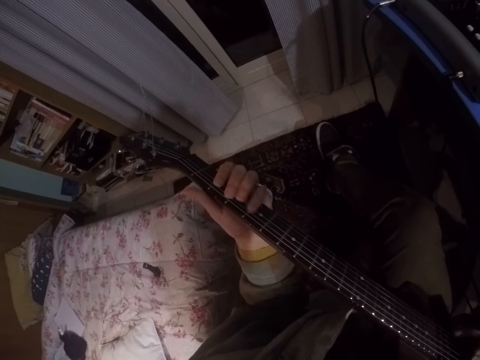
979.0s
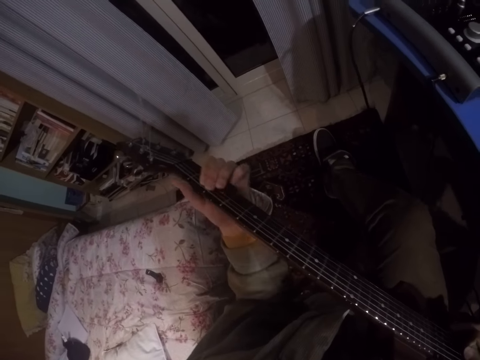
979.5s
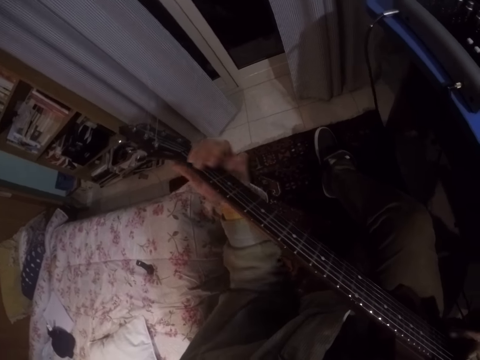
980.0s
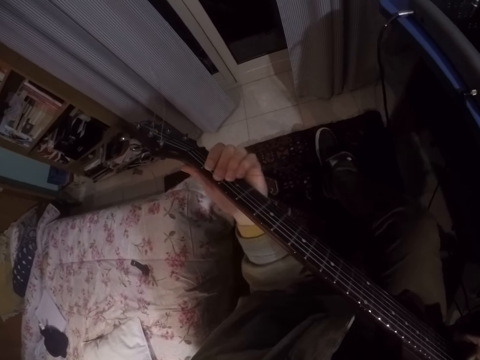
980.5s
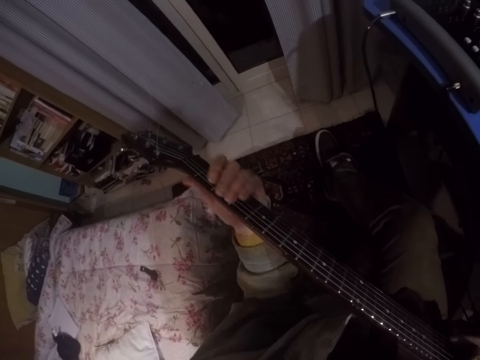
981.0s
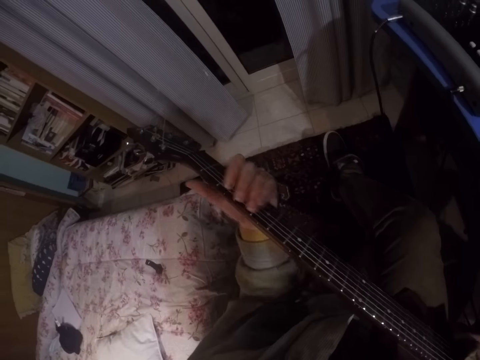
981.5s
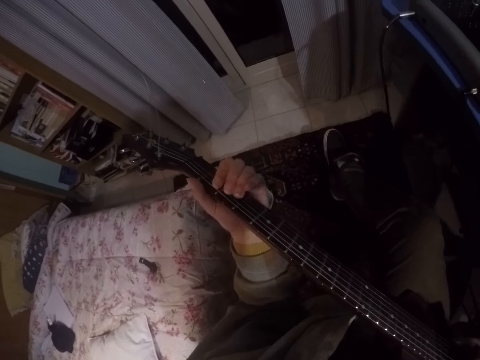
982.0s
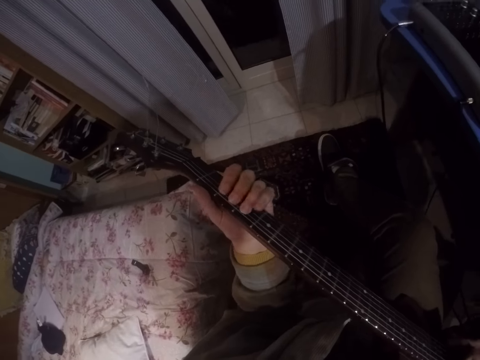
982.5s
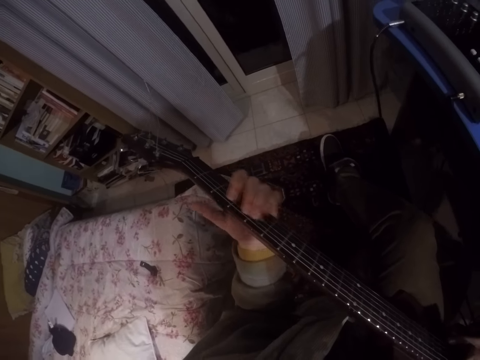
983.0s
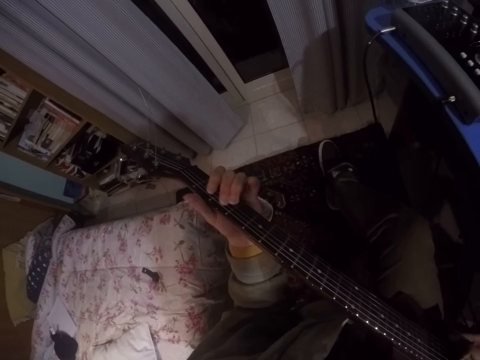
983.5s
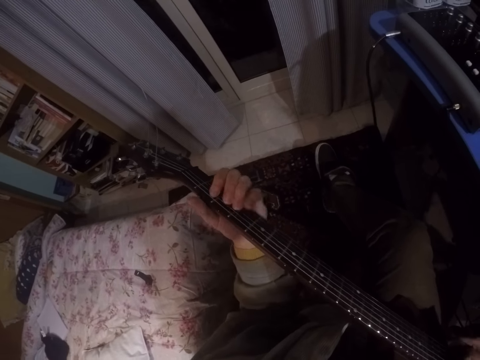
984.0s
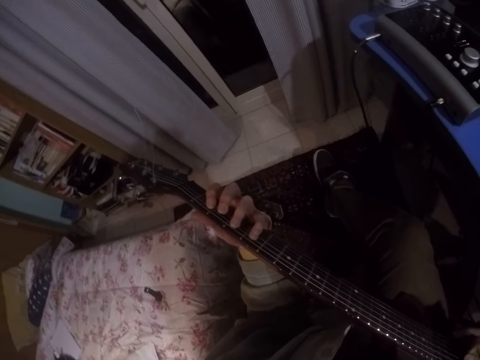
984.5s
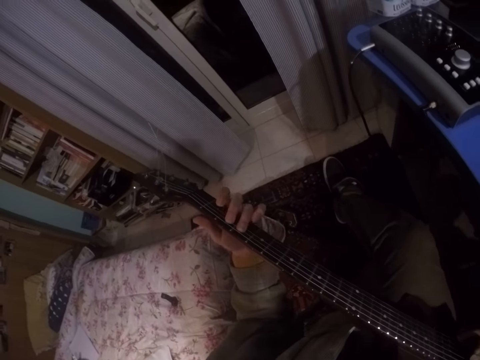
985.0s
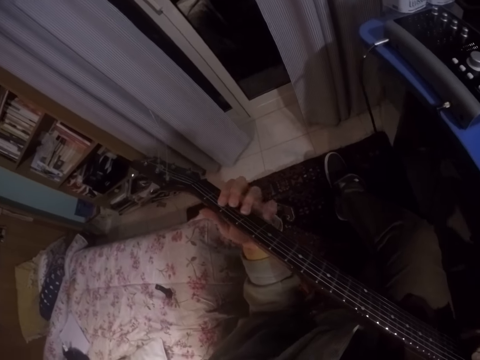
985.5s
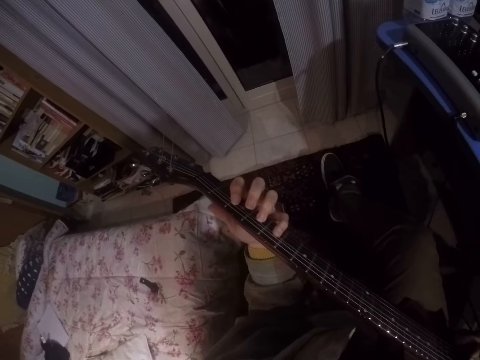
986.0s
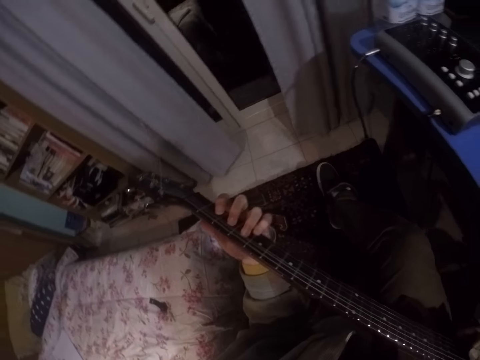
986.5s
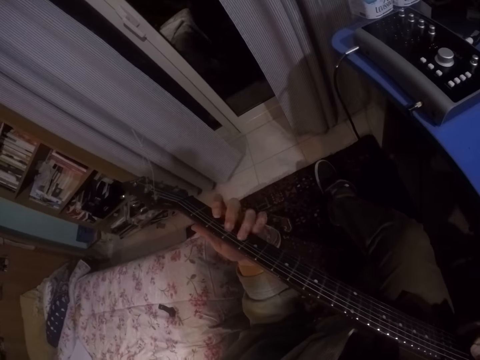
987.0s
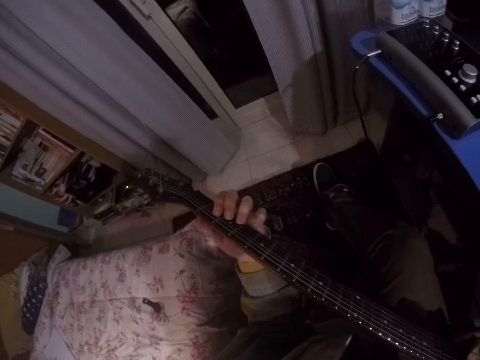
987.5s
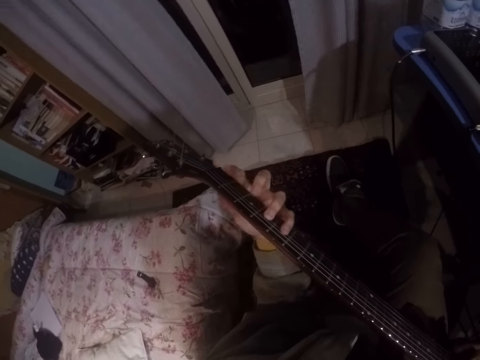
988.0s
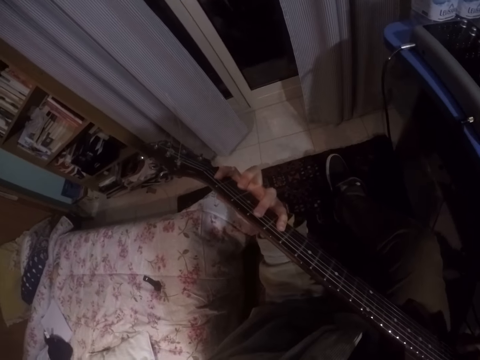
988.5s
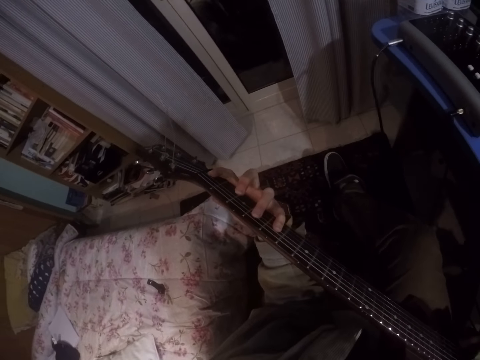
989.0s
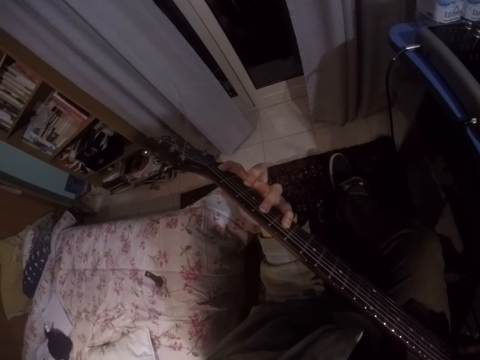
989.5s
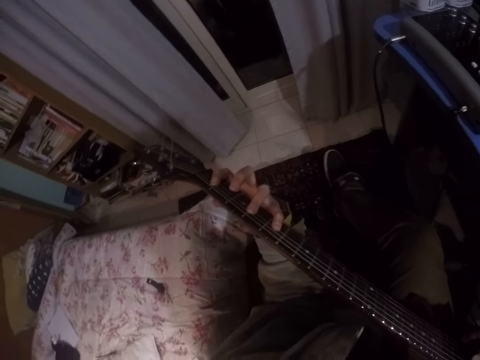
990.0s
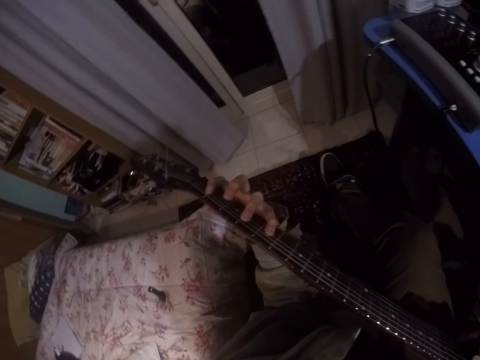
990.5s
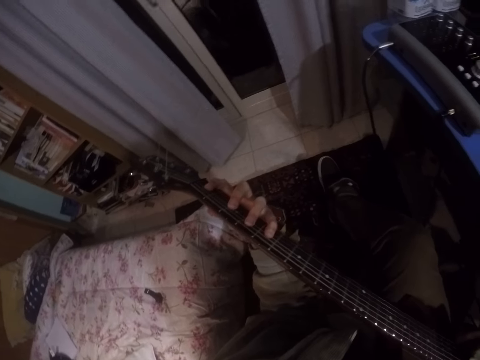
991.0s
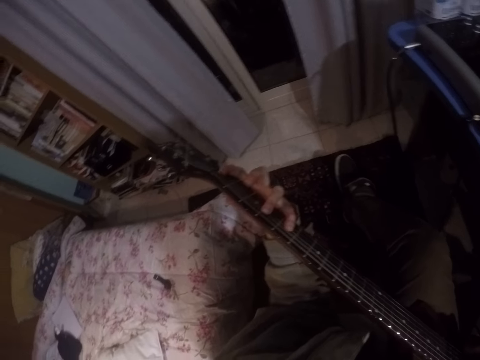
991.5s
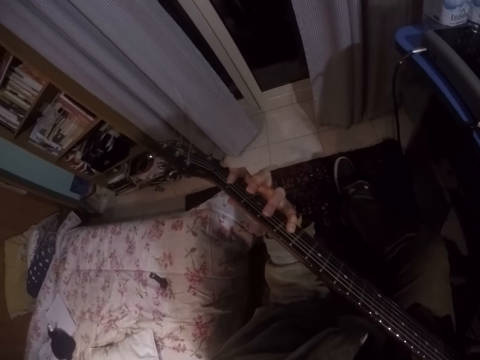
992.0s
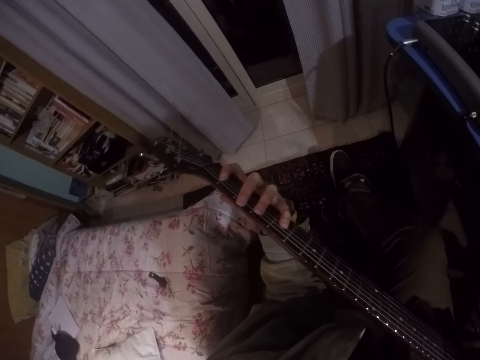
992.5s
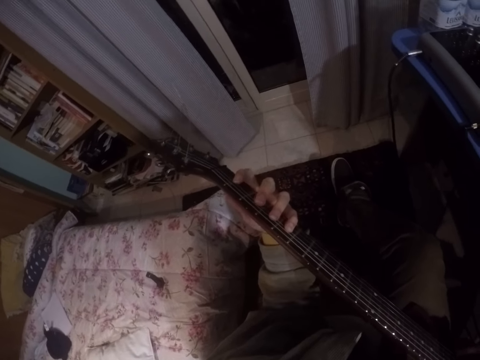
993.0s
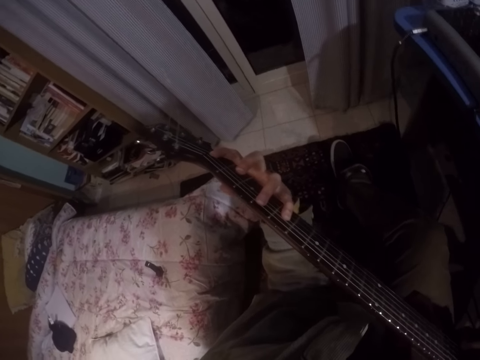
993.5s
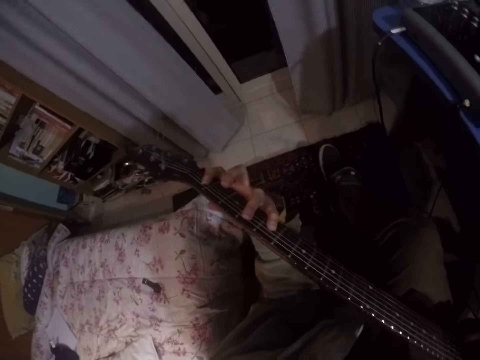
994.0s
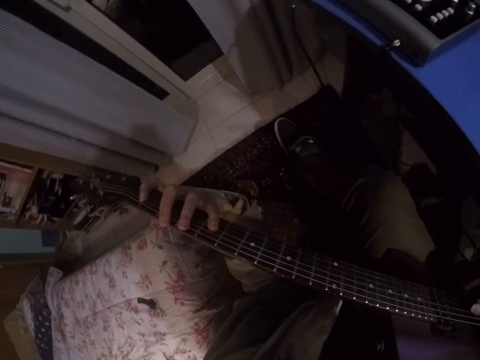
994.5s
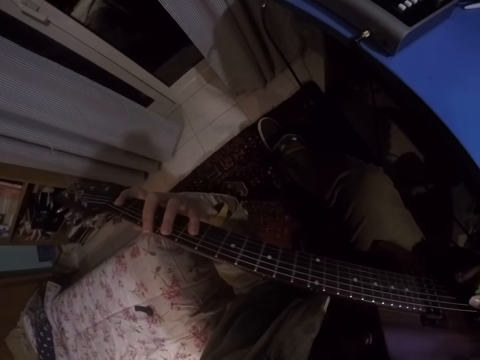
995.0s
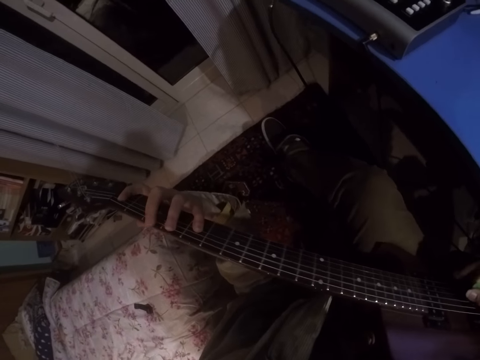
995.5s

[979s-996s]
The camera wearer plays the guitar. They press the guitar.

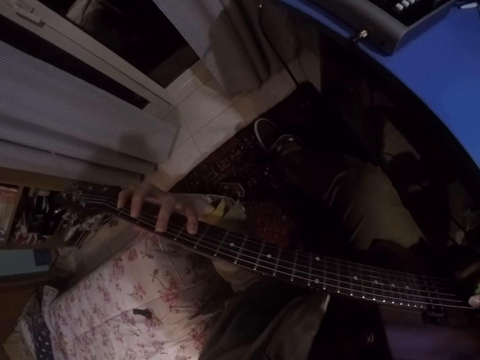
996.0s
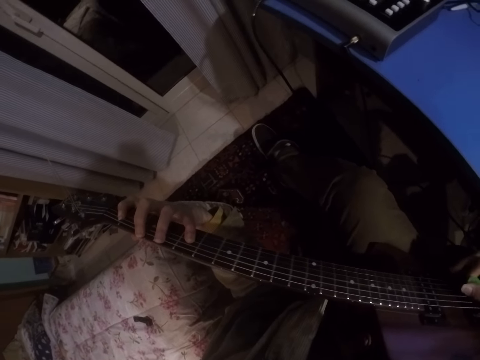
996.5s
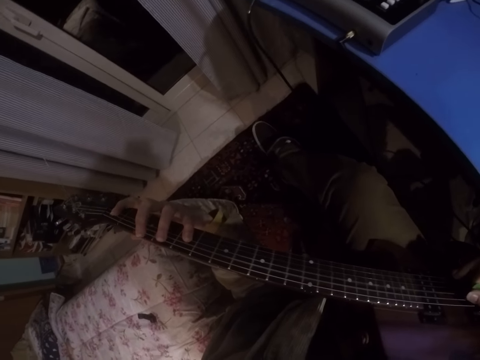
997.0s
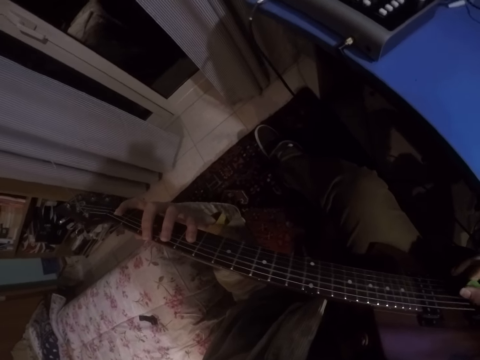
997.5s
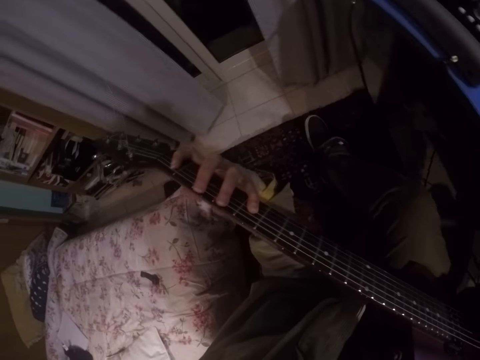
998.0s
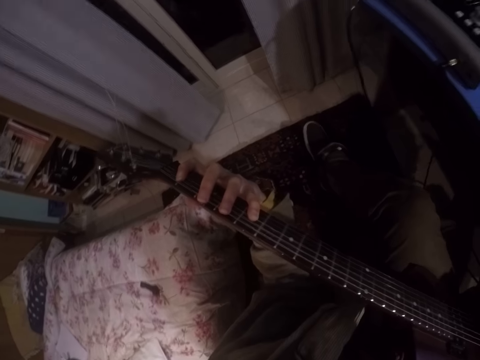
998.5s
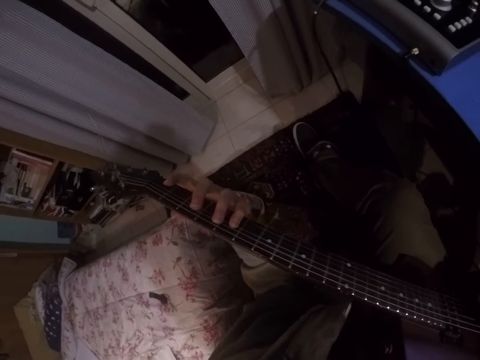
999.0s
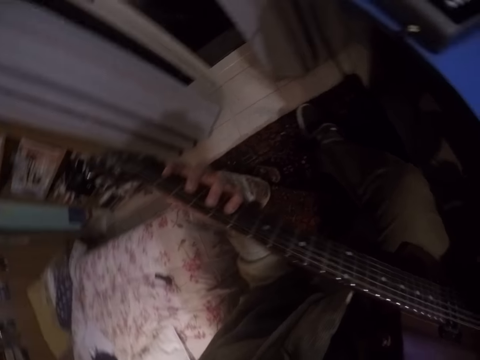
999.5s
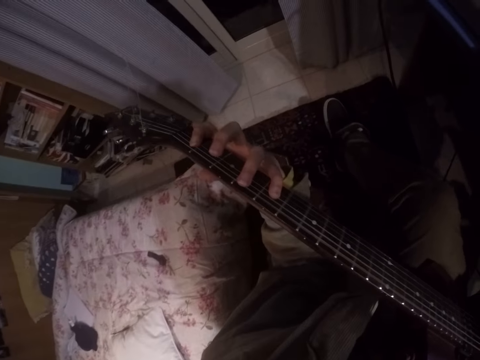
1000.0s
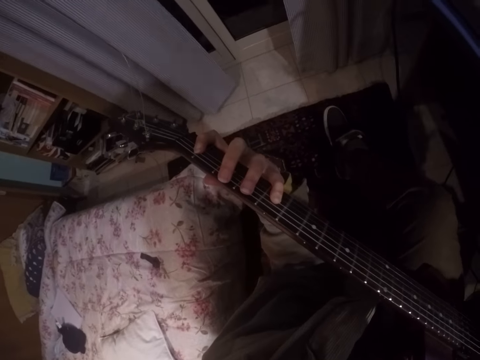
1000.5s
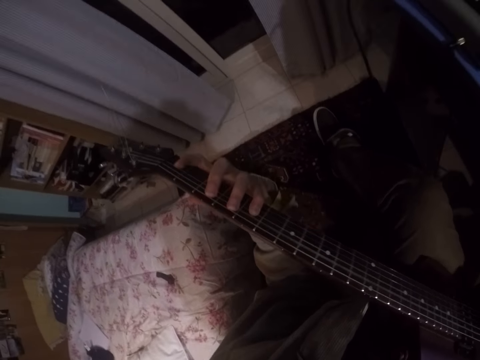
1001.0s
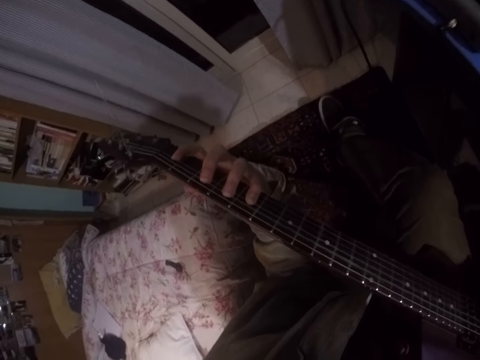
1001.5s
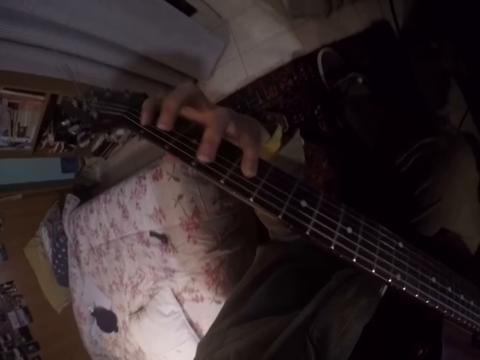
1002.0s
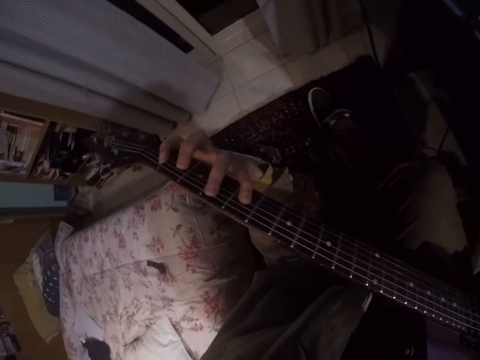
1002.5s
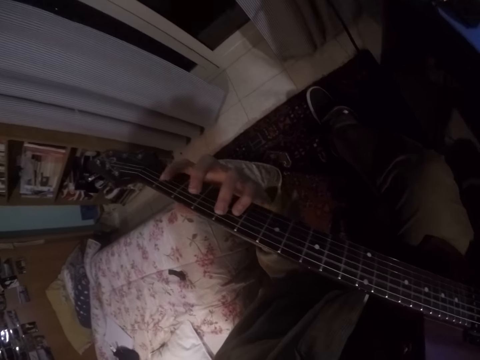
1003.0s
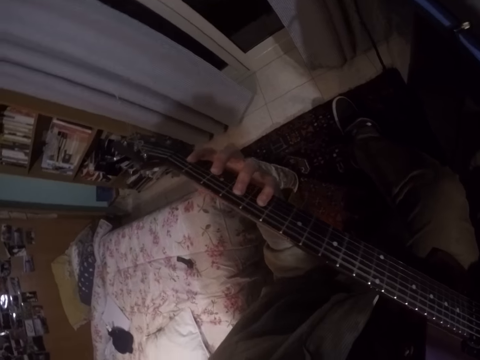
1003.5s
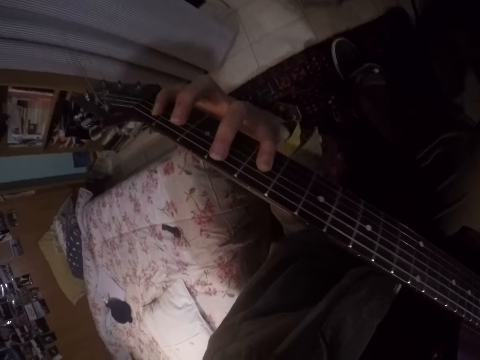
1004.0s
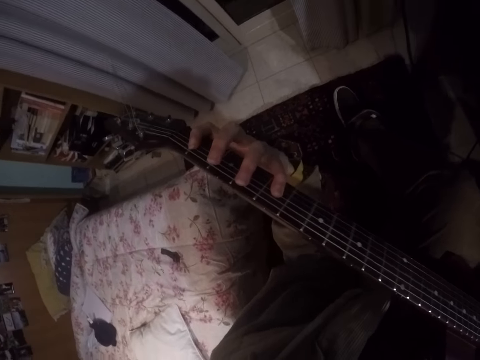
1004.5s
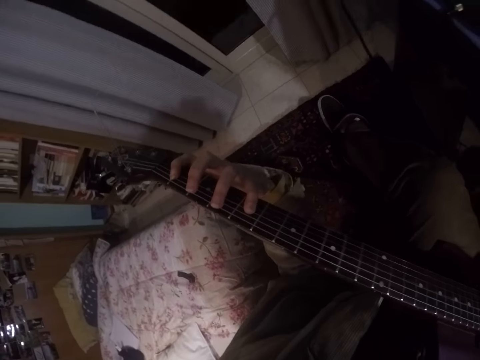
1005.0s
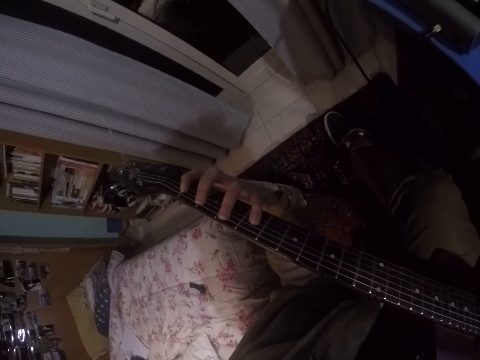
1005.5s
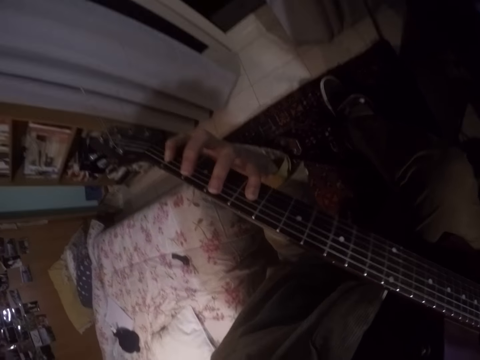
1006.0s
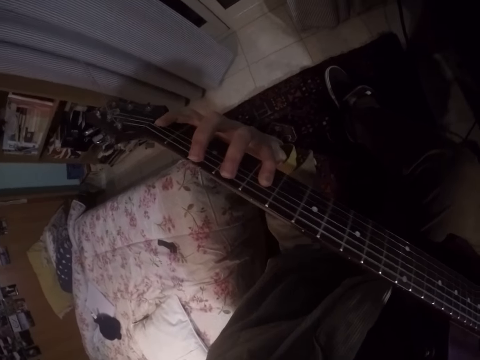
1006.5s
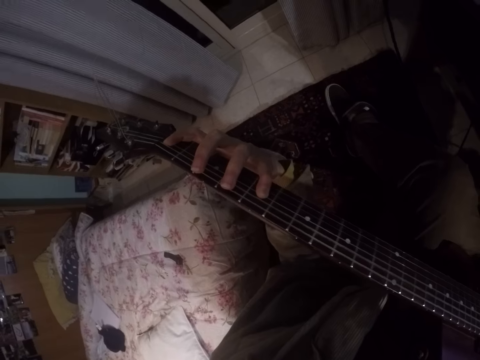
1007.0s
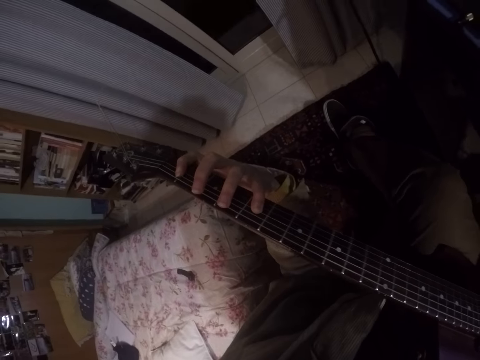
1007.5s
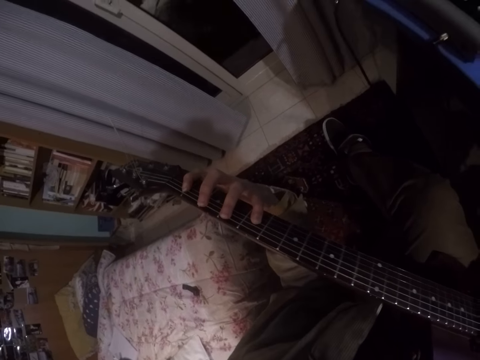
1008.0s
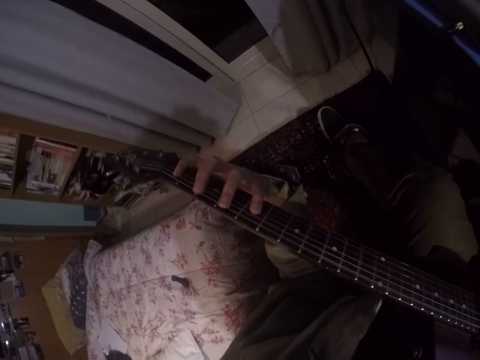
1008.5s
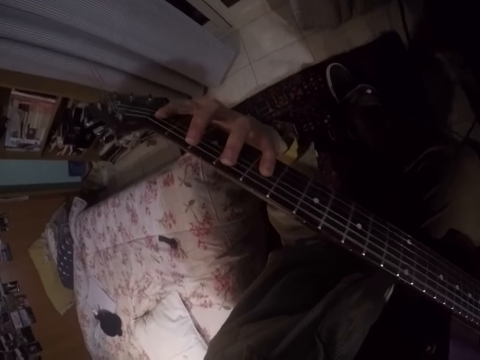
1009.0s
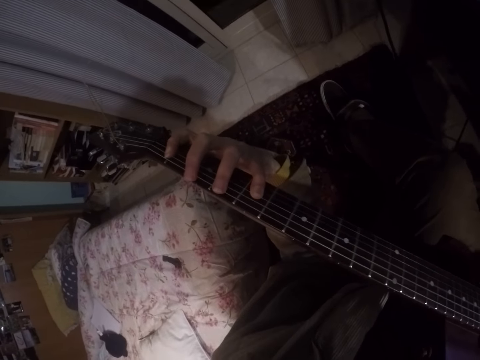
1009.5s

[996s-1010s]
The camera wearer plays the guitar. He shakes his head.
